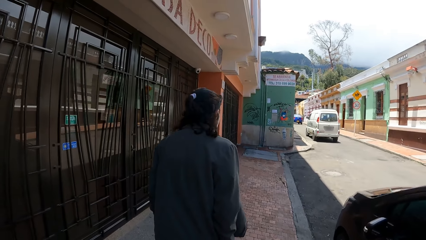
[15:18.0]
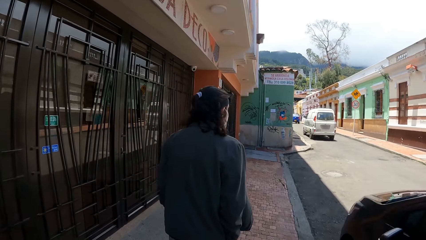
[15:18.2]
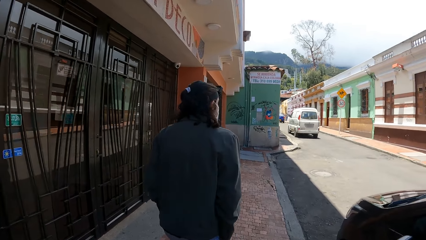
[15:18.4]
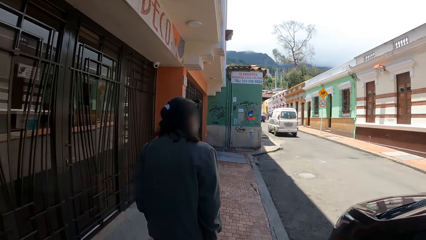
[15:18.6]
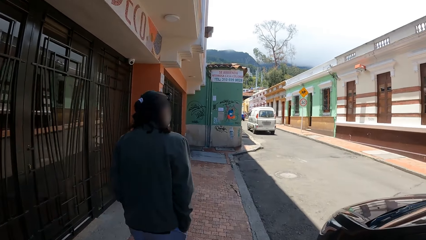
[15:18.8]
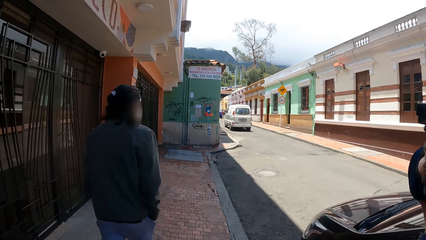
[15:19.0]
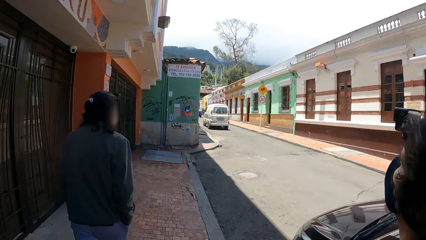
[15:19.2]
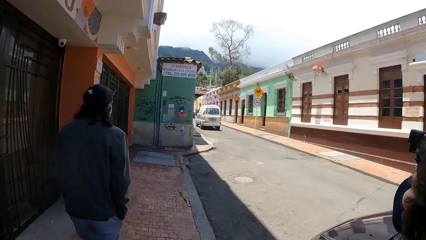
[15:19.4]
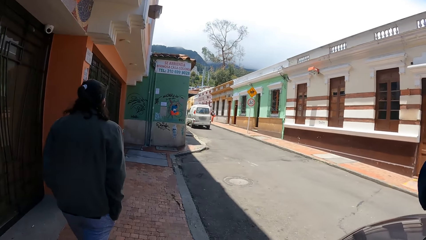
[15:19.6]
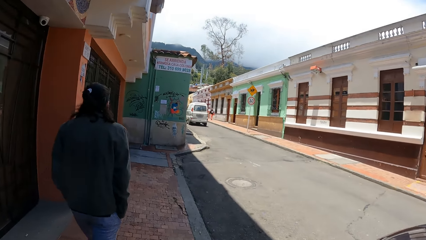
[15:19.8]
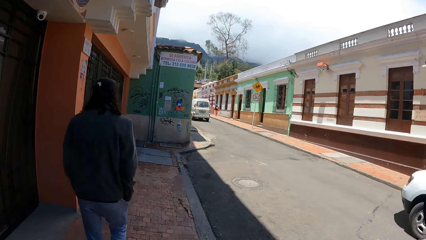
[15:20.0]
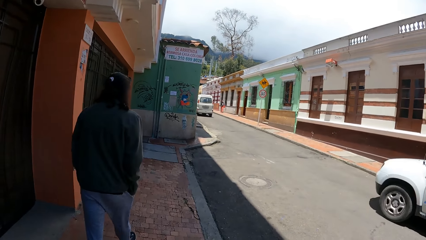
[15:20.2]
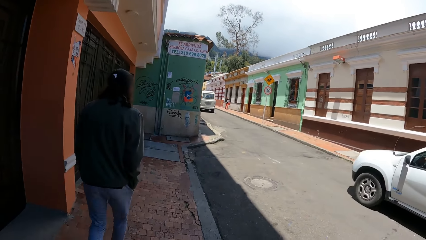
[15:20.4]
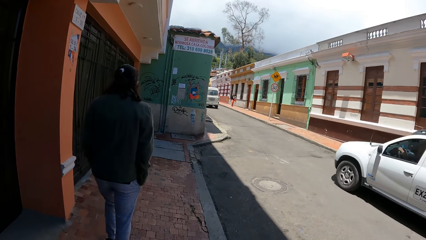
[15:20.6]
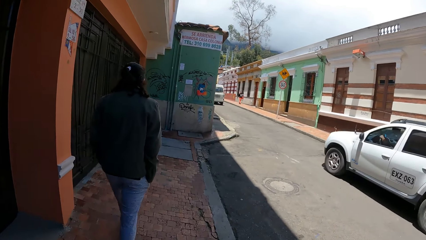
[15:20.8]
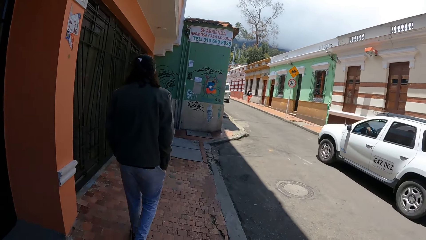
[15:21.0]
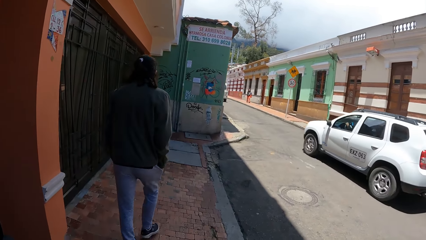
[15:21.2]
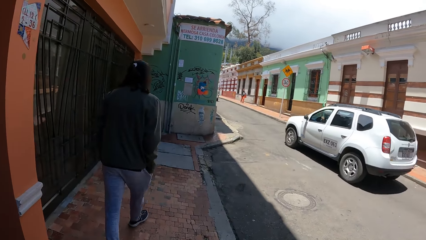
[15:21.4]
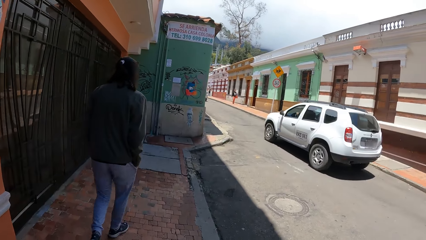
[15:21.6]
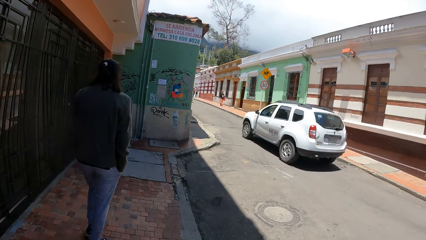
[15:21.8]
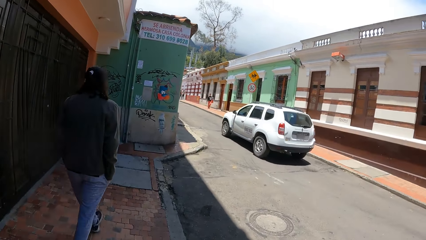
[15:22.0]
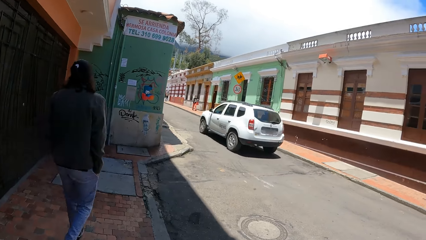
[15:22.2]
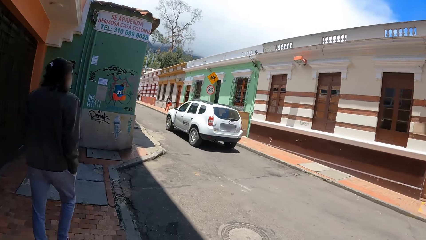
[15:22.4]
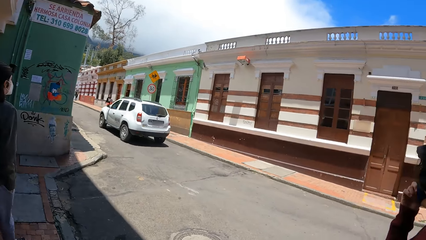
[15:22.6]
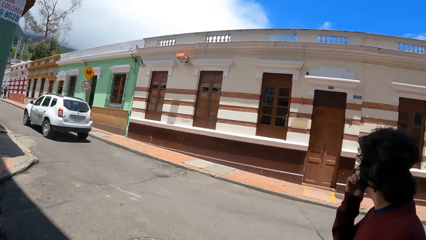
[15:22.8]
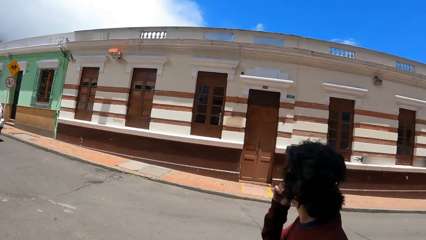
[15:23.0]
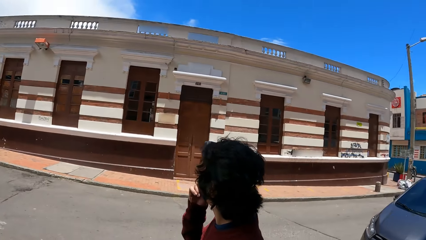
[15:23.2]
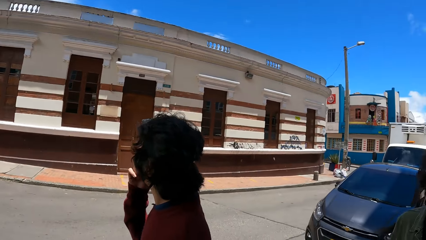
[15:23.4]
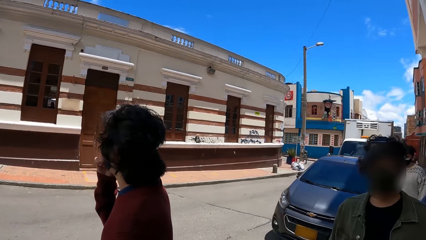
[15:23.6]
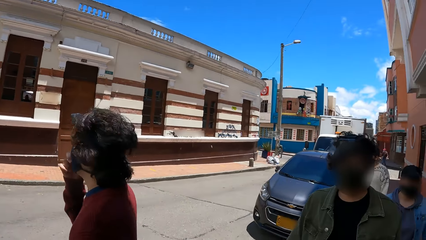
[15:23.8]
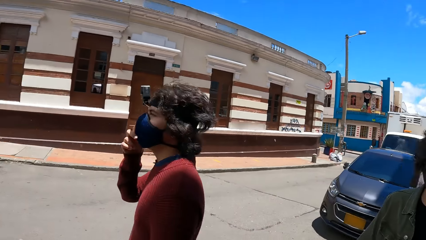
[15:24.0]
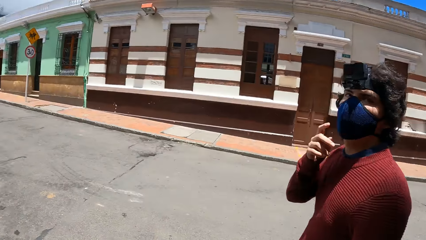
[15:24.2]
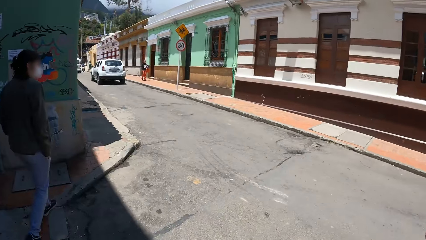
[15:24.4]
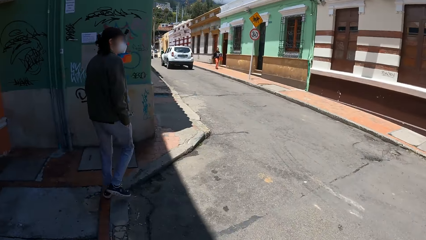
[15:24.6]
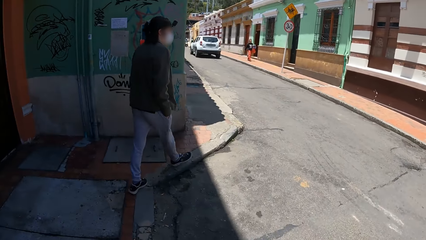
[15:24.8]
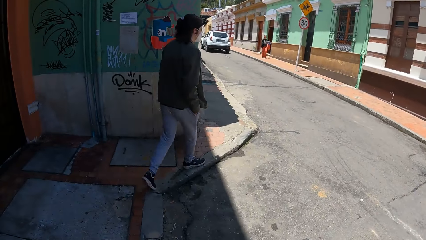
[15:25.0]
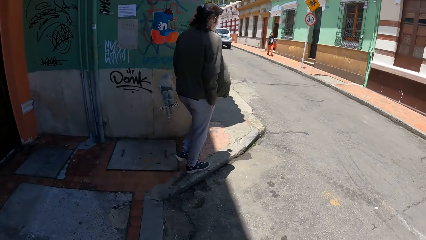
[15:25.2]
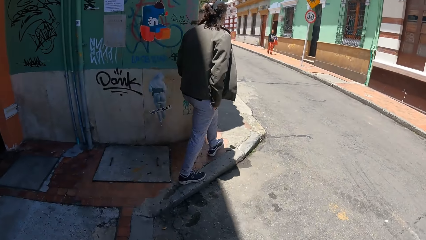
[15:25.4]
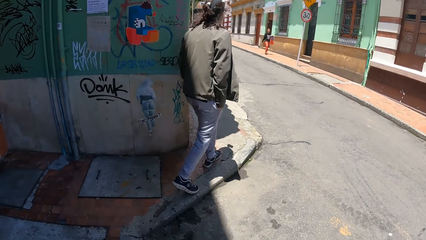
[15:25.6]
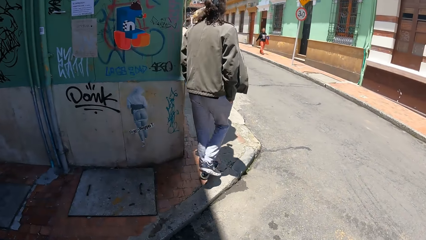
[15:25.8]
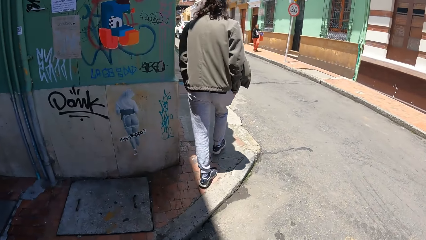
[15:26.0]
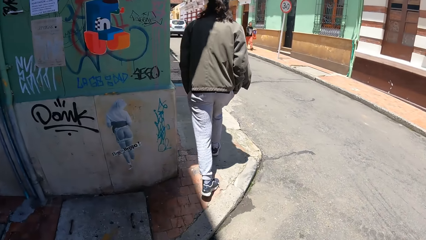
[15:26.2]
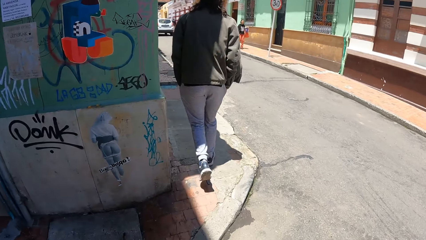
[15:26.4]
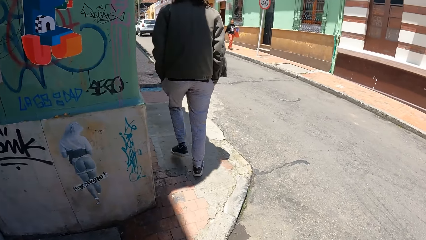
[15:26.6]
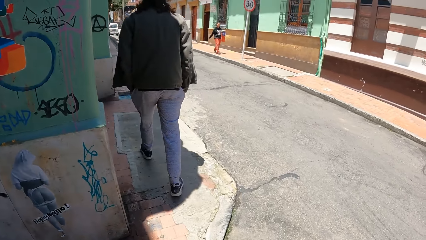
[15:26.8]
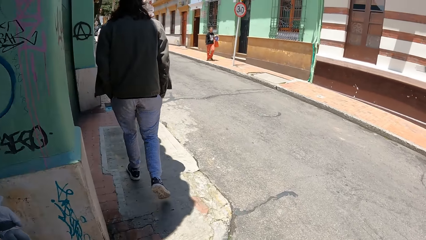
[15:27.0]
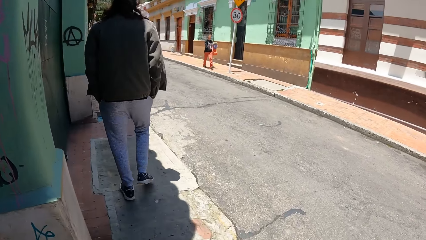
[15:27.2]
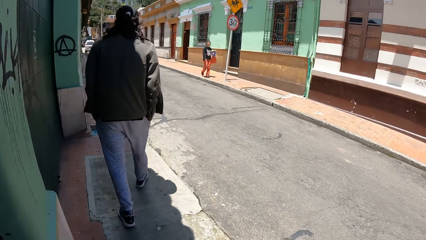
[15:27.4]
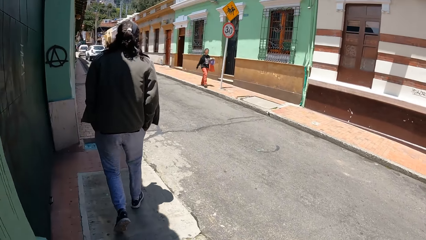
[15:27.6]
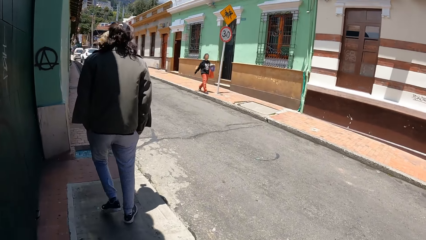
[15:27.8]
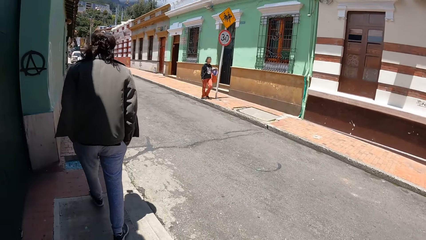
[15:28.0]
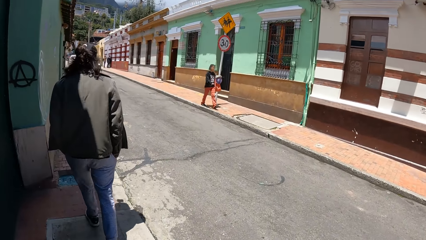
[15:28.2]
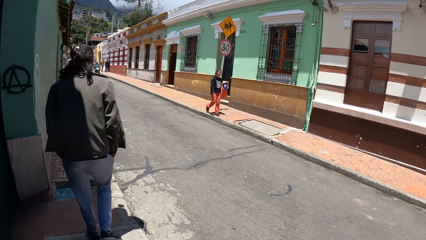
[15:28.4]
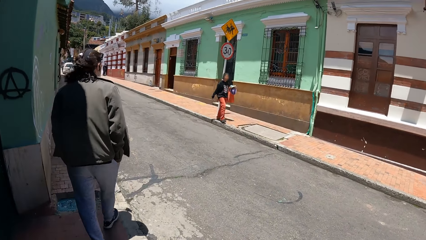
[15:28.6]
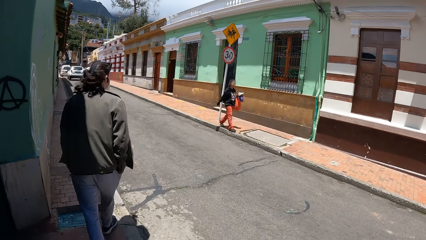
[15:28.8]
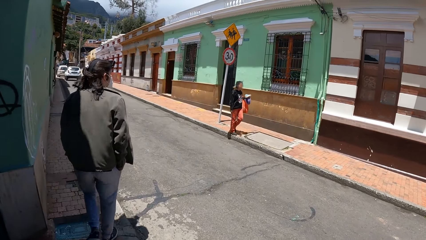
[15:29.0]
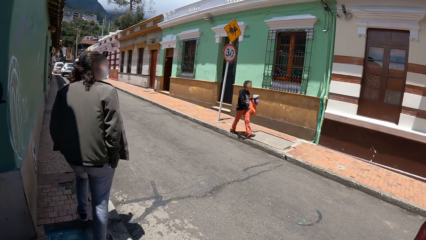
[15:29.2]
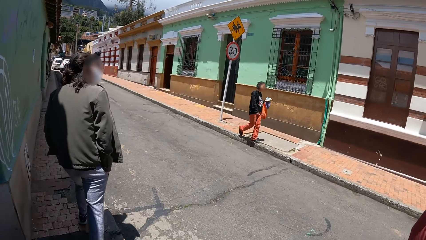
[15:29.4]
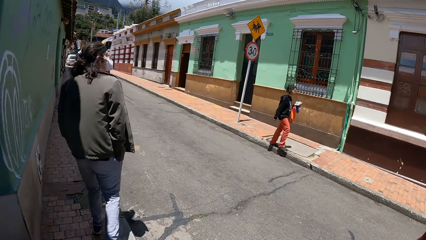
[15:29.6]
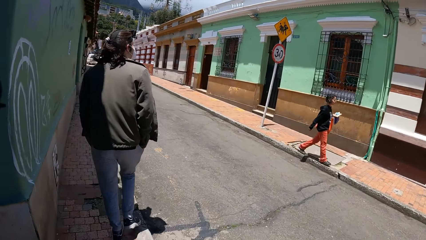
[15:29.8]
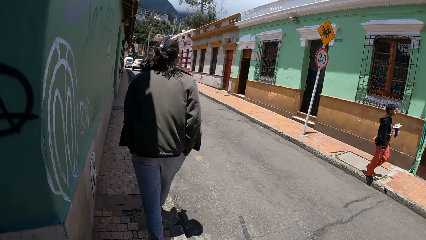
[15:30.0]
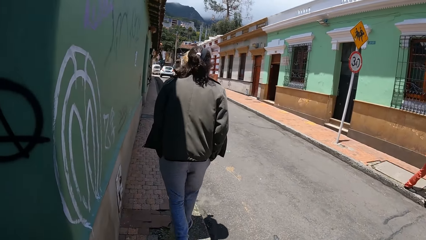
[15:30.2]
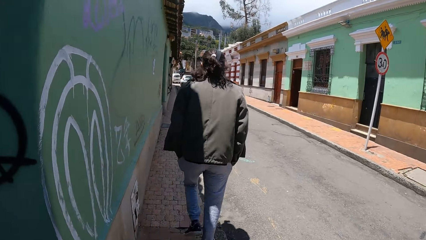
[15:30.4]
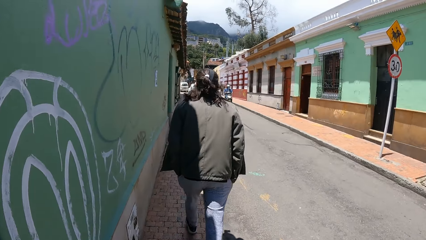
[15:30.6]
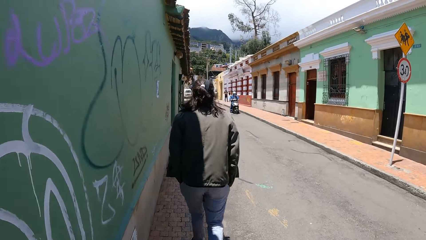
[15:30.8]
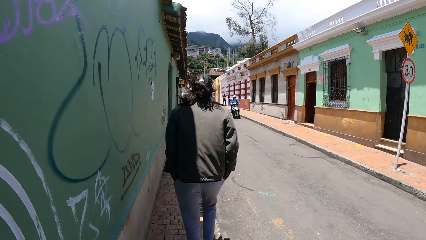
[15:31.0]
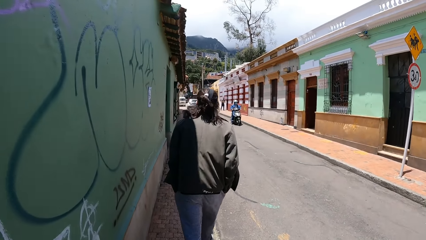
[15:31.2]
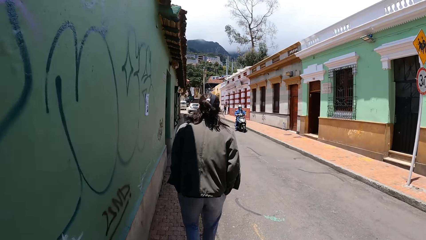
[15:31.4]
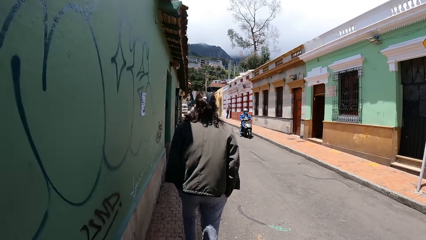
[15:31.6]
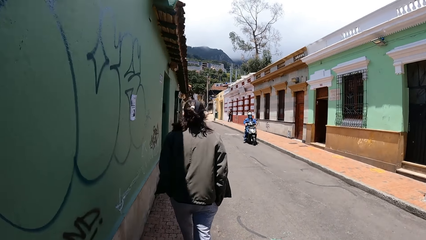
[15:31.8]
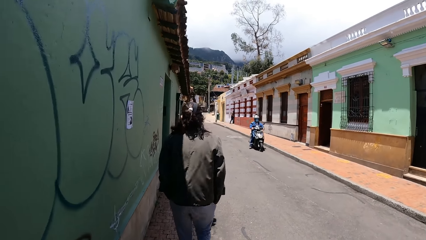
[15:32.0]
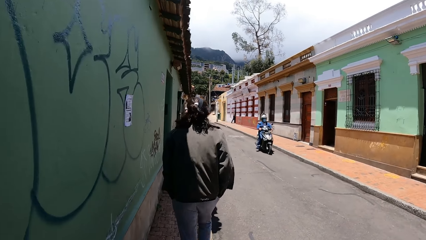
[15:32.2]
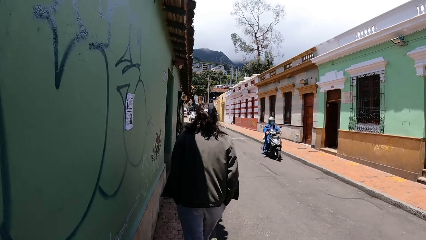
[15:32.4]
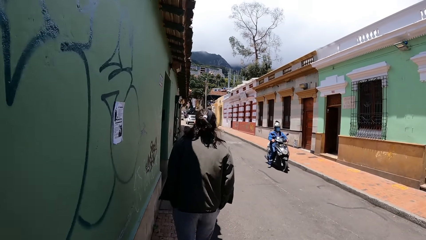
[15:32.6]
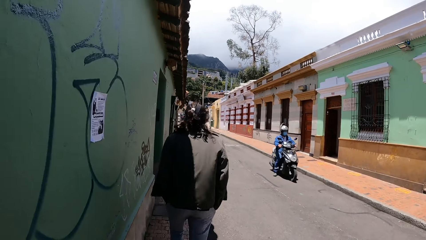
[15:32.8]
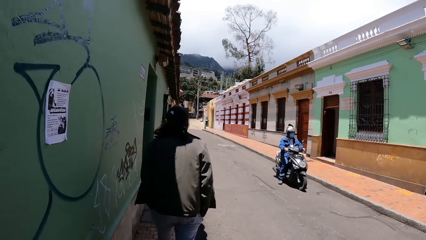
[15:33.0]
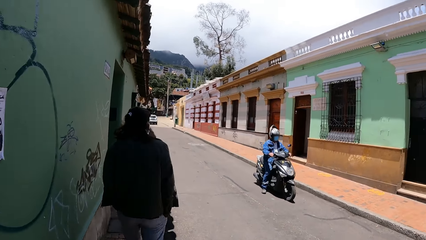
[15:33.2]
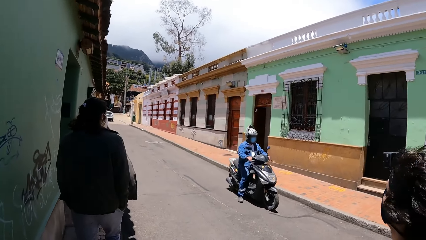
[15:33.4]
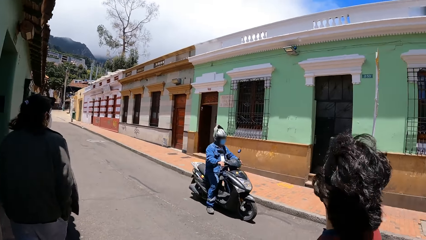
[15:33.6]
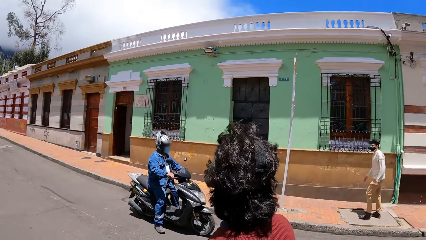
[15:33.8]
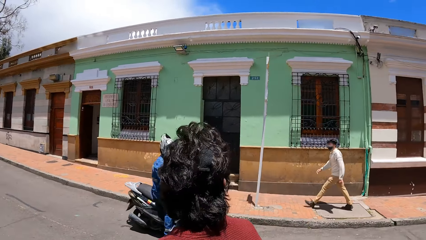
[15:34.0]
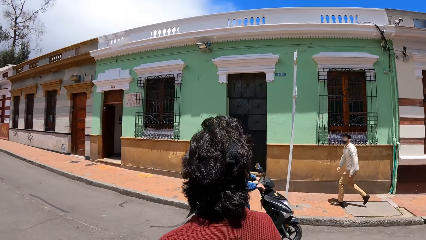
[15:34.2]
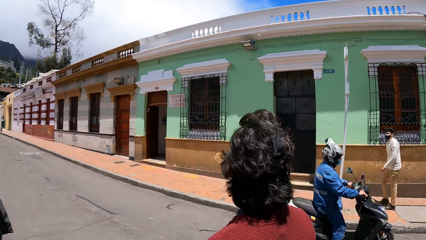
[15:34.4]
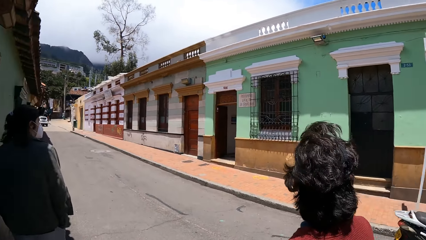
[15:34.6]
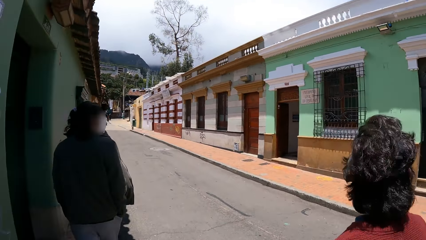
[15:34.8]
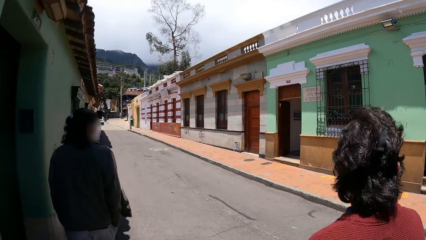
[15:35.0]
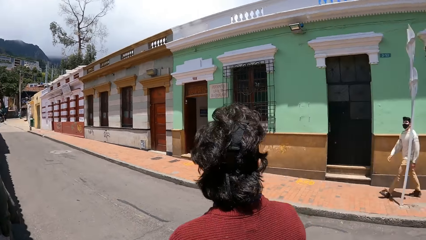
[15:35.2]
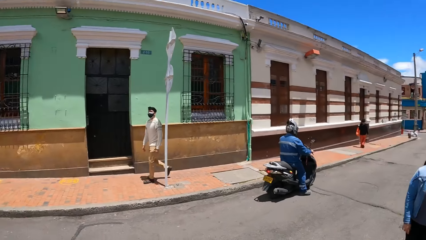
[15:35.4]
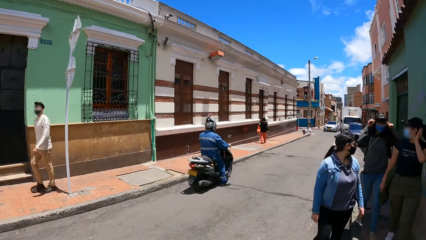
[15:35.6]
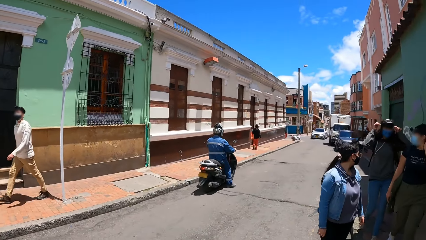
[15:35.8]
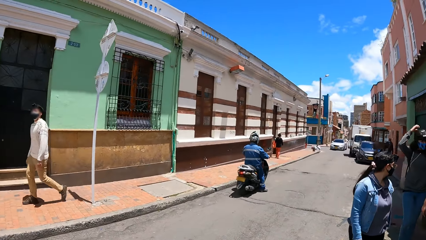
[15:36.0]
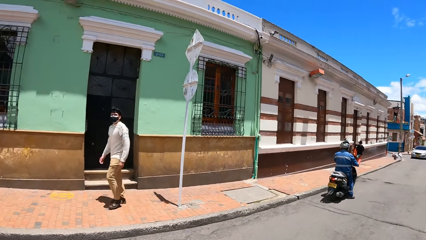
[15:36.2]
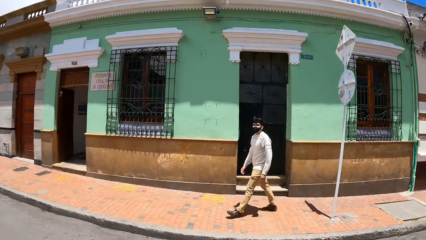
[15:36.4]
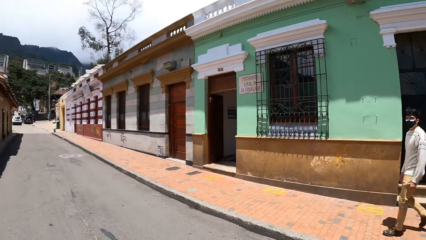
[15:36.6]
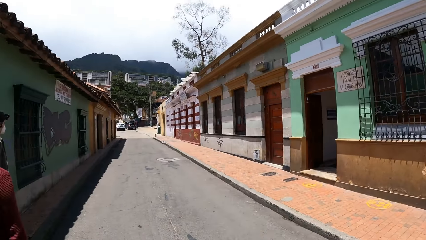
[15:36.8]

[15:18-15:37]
A white car drives past the camera wearer and the group of people. A grey motorcycle rides past the camera wearer and the group of people.
